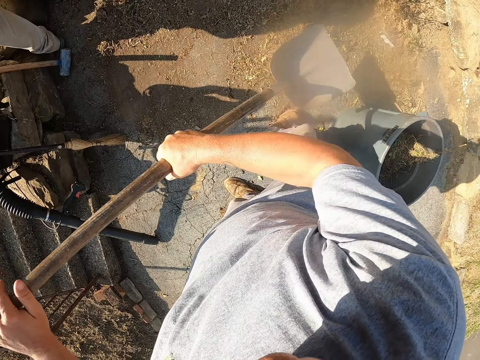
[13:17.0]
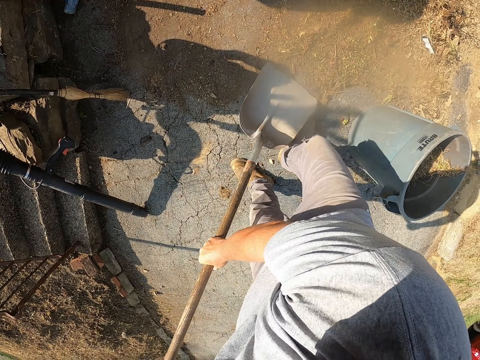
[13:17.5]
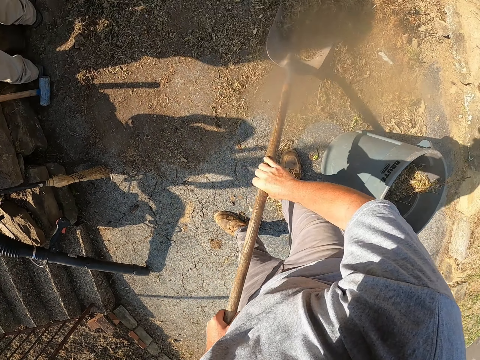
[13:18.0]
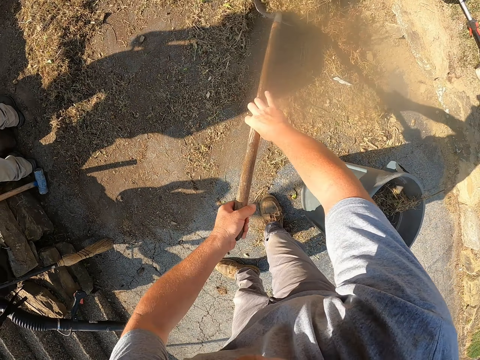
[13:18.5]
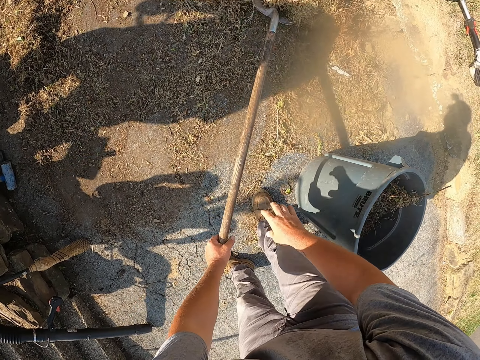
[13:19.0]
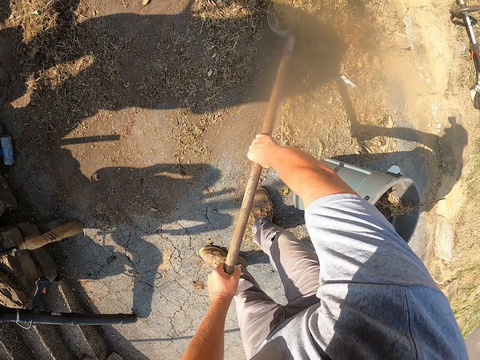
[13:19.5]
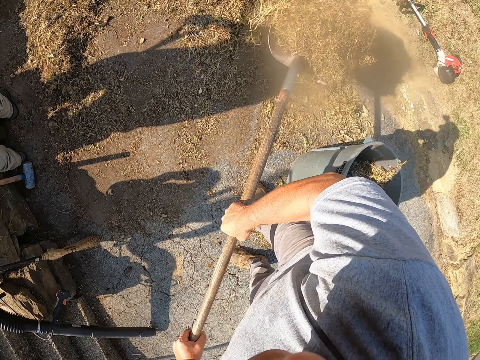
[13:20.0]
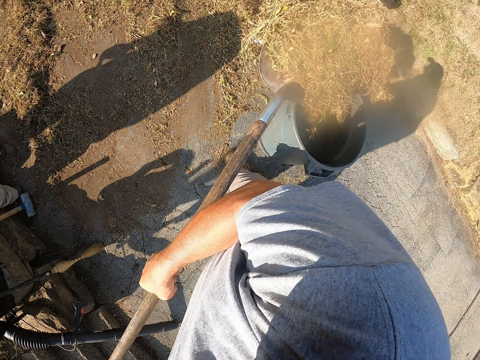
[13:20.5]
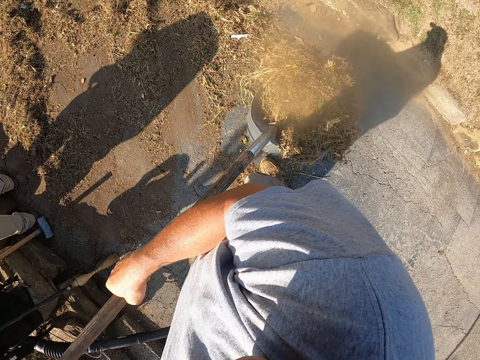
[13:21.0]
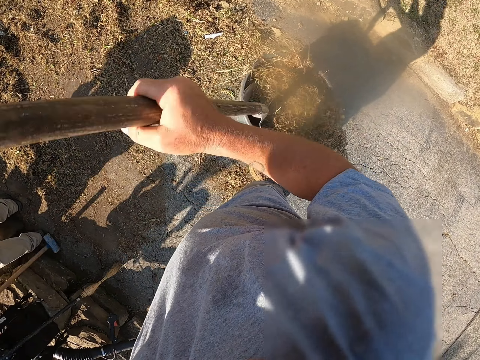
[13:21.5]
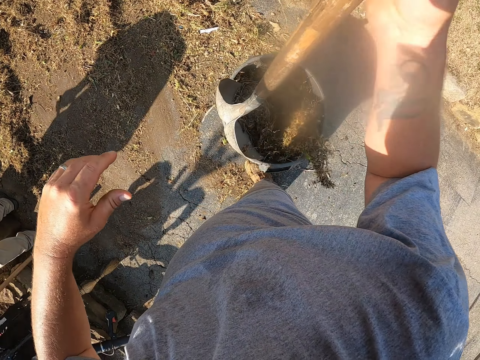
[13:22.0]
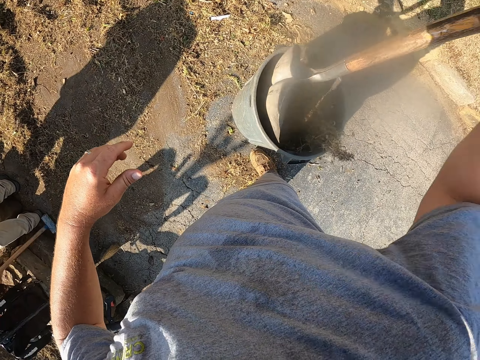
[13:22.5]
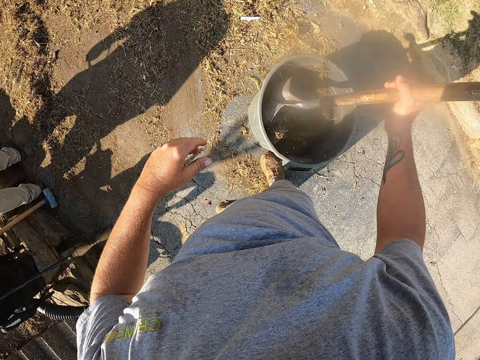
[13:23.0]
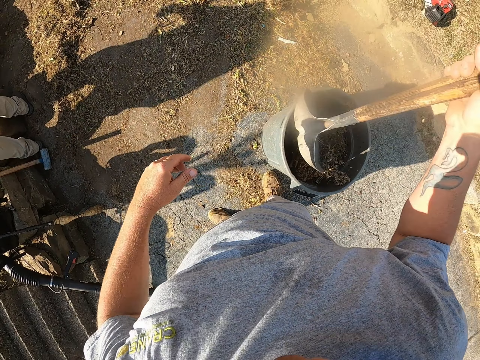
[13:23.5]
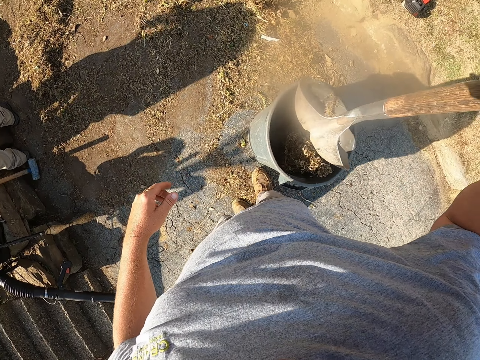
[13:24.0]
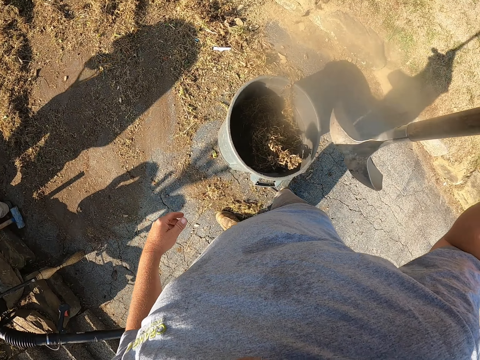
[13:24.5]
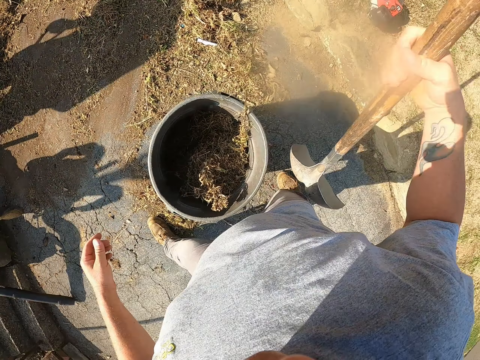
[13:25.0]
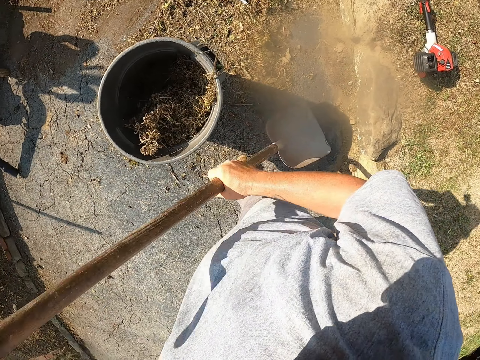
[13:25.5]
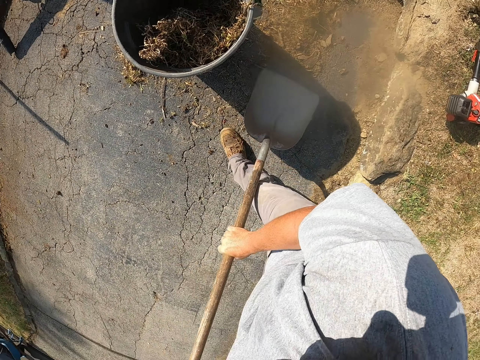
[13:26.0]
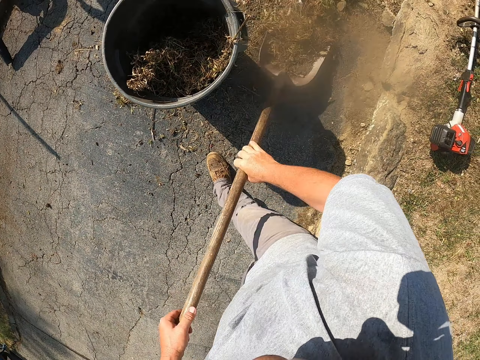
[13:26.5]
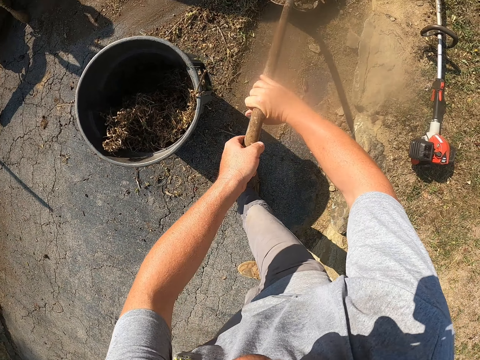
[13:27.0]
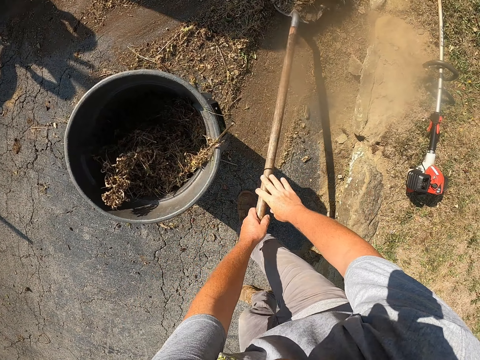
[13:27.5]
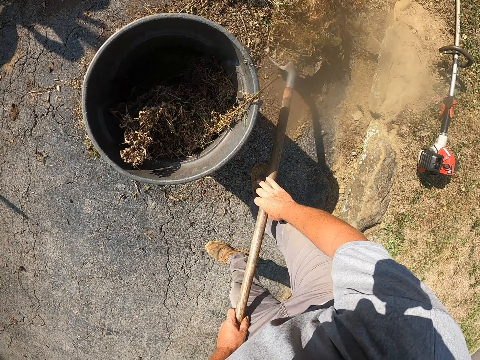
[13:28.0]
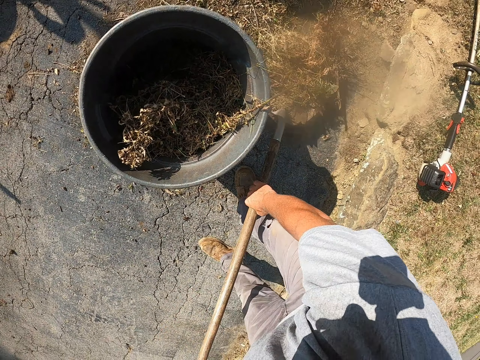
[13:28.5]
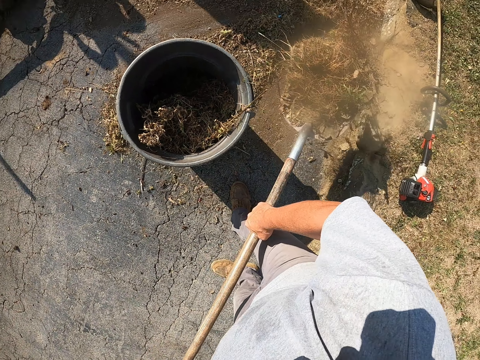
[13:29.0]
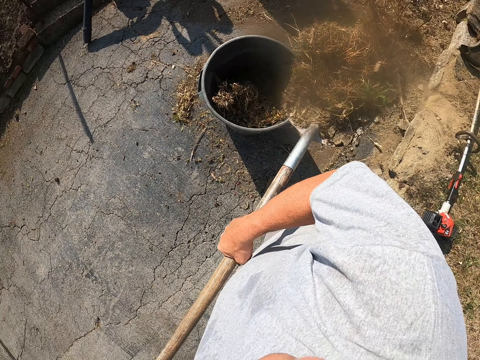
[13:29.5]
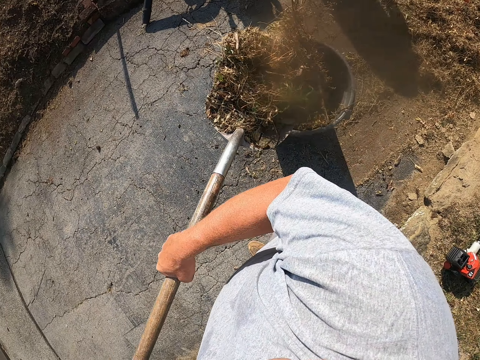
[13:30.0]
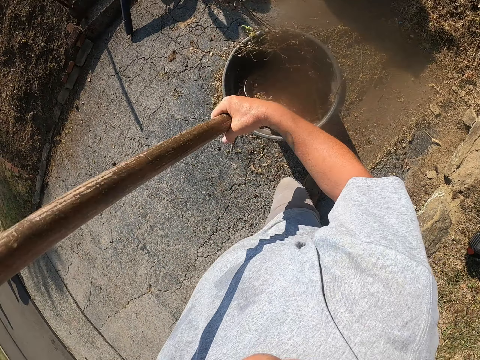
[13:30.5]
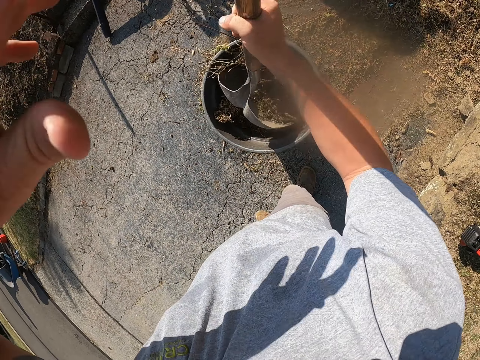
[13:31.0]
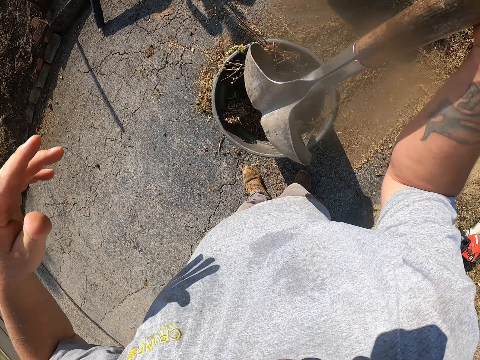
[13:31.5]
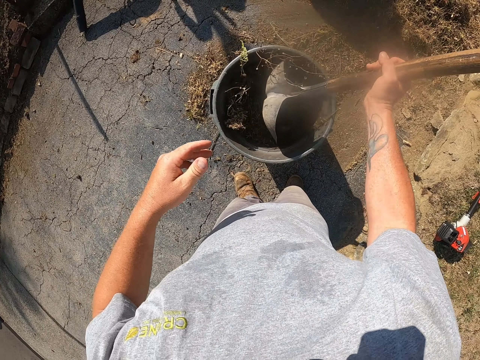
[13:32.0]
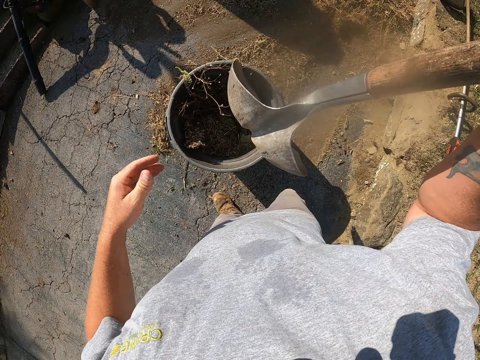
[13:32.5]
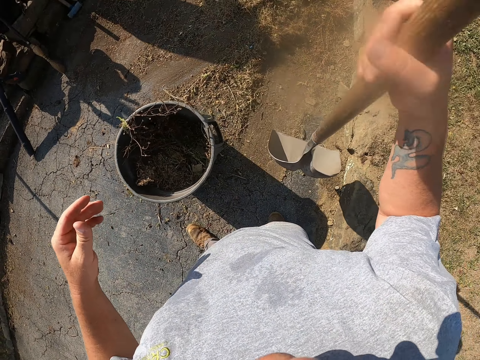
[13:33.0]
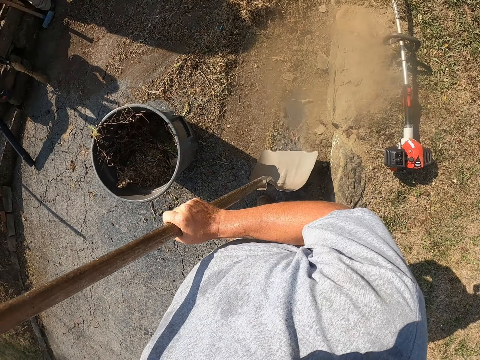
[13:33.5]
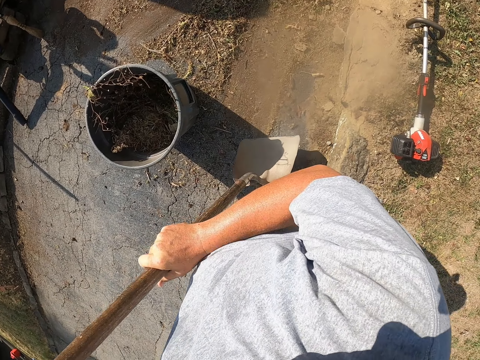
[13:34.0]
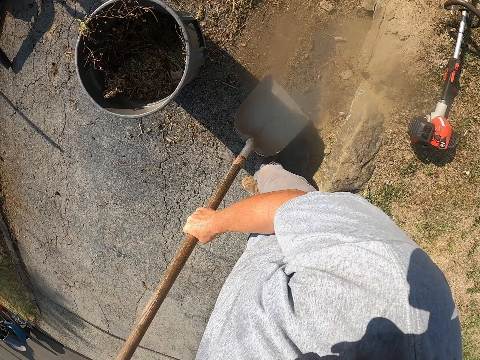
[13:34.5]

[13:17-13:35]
The camera wearer scoops dirt from the ground with a shovel. They throw the dirt in a dustbin with the shovel. They adjust the dirt in the dustbin with the shovel. They hit the dirt with the shovel. They scoop the dirt from the ground with the shovel. They throw the dirt in the dustbin with the shovel. They hit the dirt with the shovel. They adjust the dirt in the dustbin with the shovel. They scoop the dirt from the ground with the shovel.

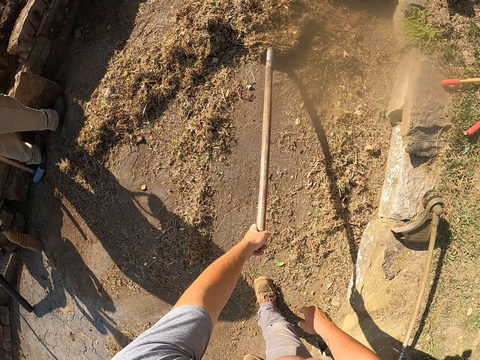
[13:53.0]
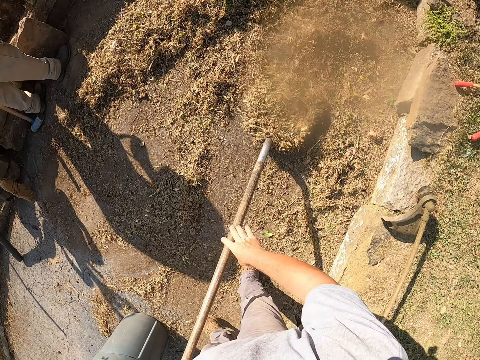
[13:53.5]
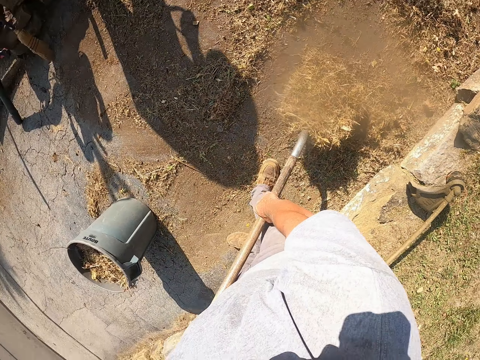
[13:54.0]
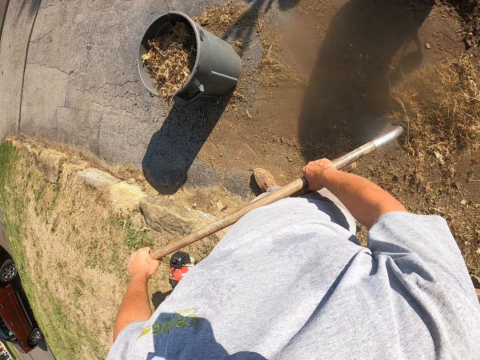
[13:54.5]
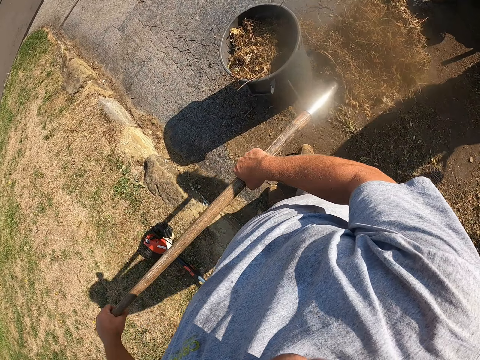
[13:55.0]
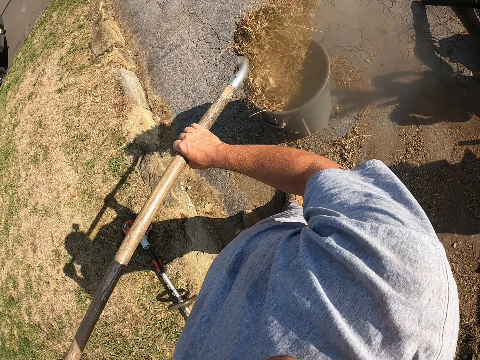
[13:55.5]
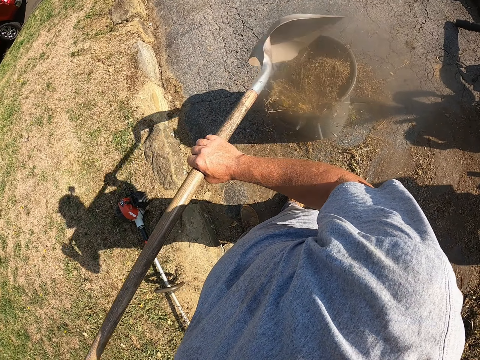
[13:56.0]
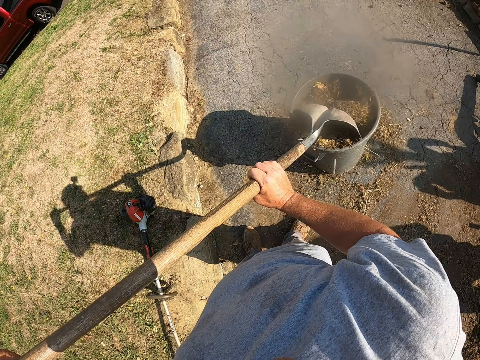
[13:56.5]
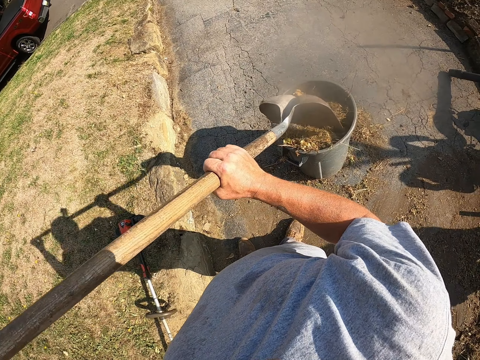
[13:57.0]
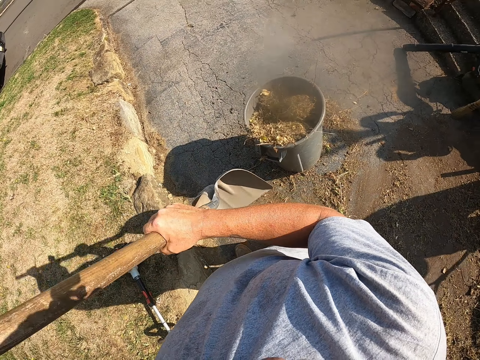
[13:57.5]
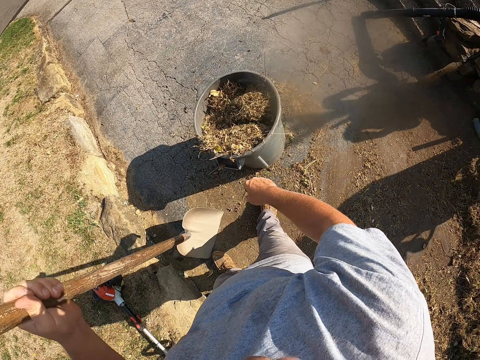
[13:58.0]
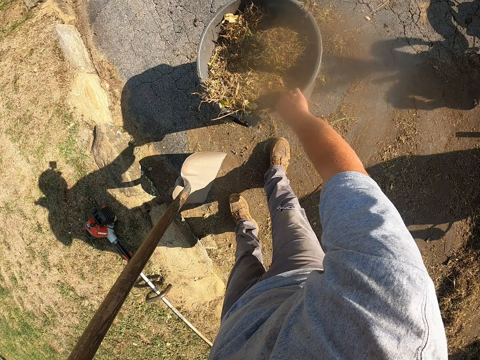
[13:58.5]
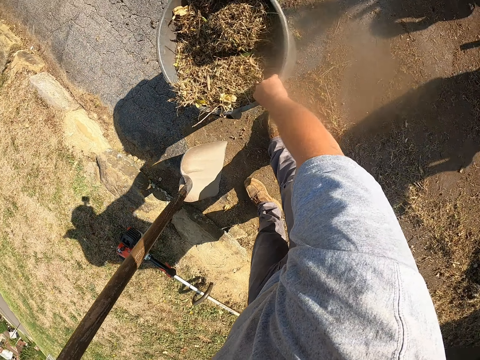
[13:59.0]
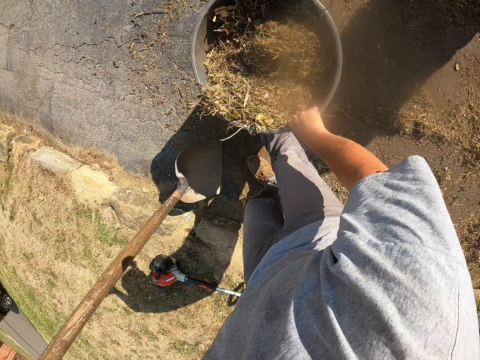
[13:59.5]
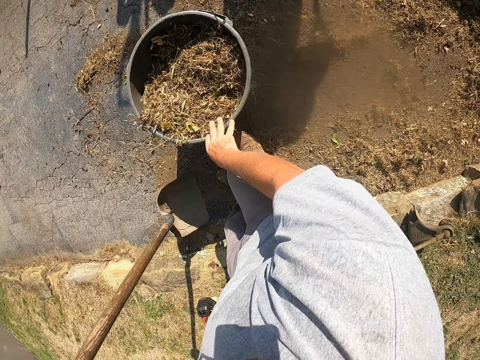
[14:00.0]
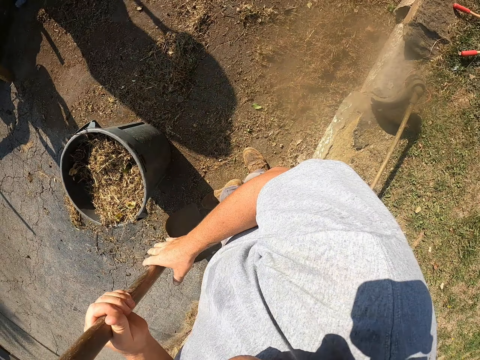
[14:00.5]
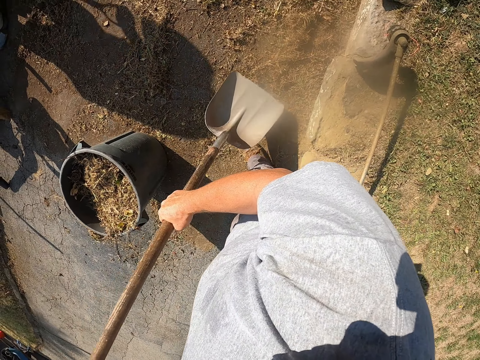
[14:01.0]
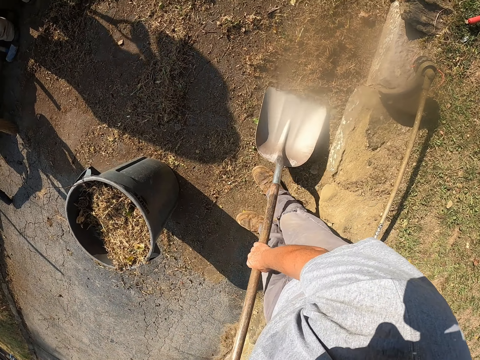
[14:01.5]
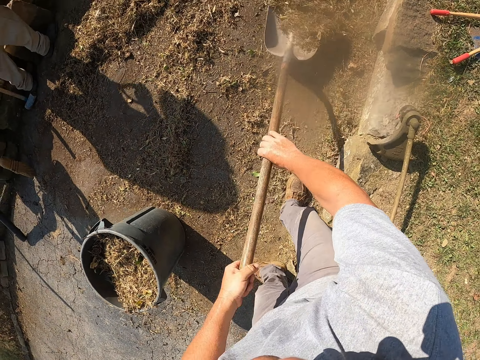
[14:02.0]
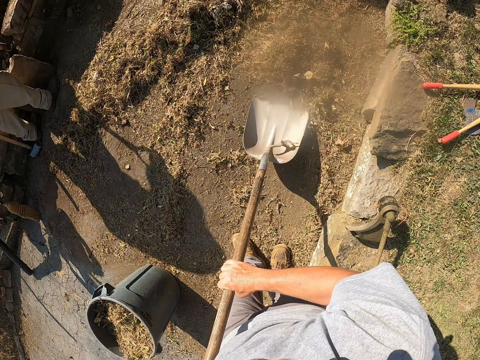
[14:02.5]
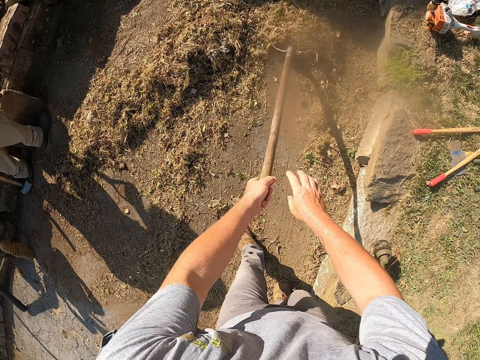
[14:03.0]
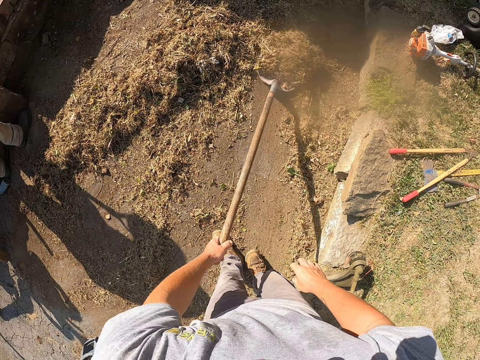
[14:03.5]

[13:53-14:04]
The camera wearer puts dirt in a dustbin with a shovel. A man walks around a verandah. The camera wearer hits the dirt with the shovel. He adjusts the dirt in the dustbin with the shovel. He pulls the dustbin on the floor with his right hand. He scoops the dirt from the floor with the shovel.
